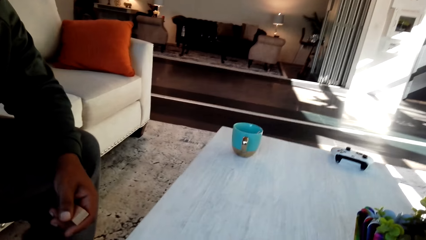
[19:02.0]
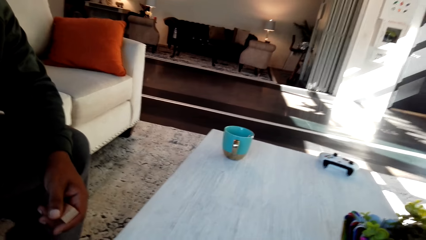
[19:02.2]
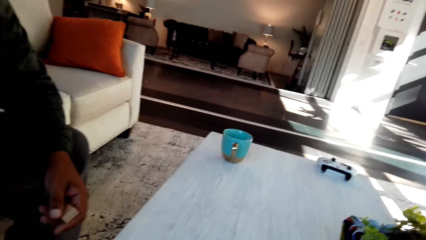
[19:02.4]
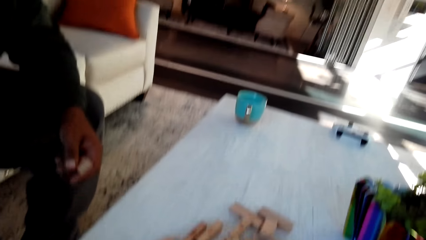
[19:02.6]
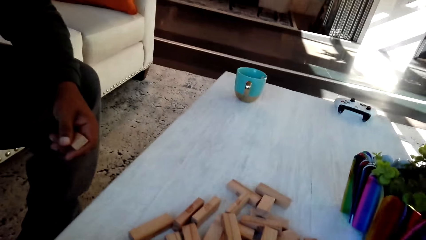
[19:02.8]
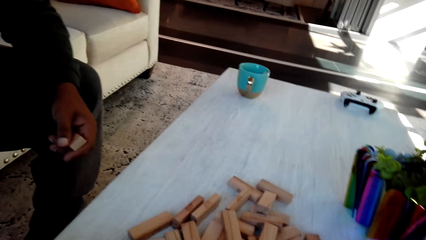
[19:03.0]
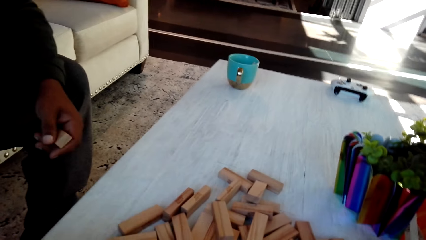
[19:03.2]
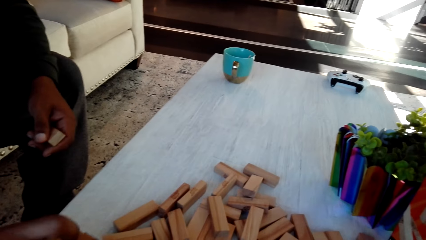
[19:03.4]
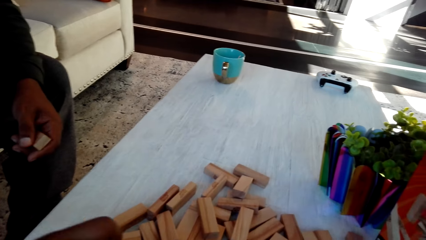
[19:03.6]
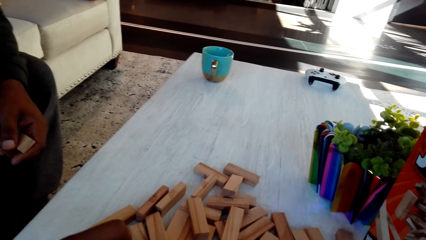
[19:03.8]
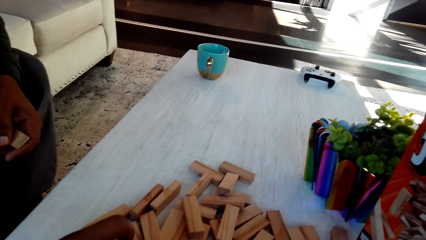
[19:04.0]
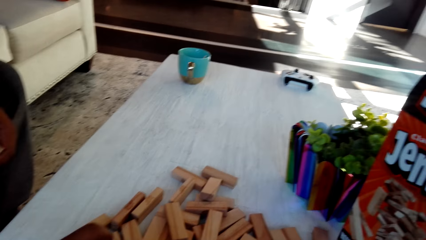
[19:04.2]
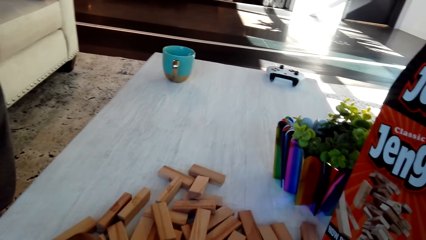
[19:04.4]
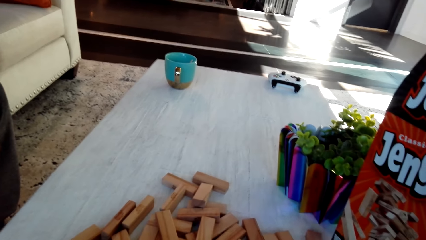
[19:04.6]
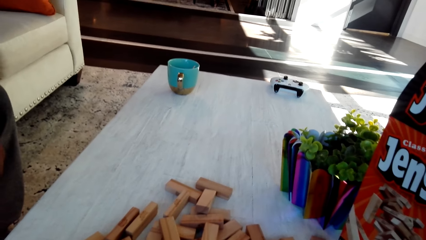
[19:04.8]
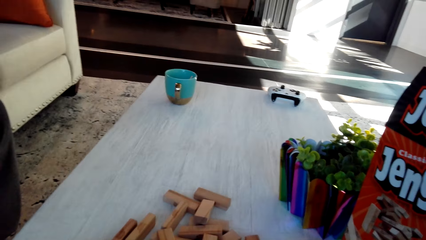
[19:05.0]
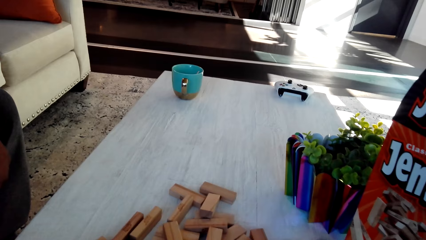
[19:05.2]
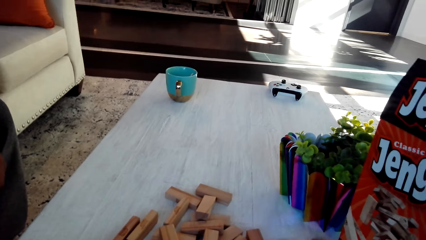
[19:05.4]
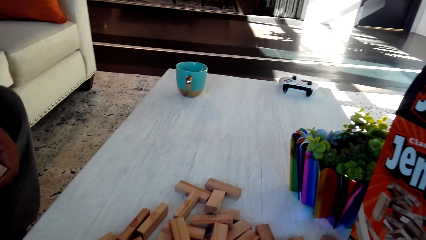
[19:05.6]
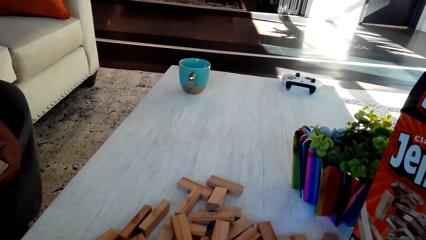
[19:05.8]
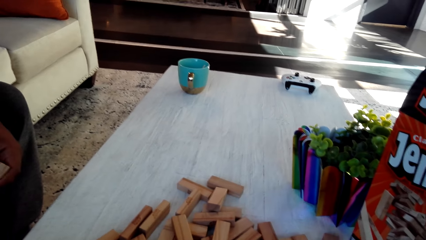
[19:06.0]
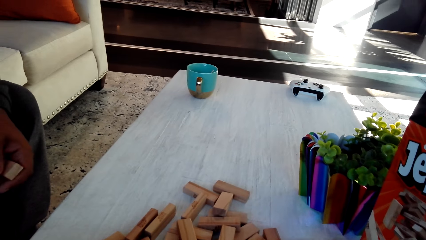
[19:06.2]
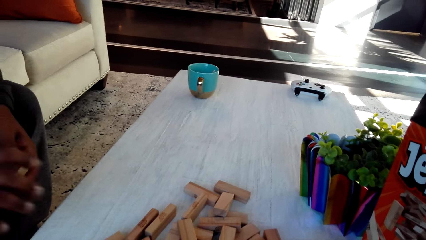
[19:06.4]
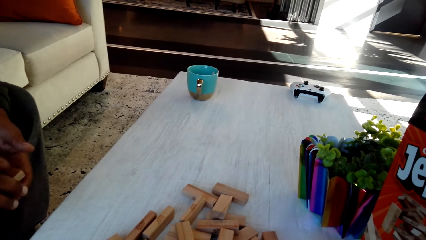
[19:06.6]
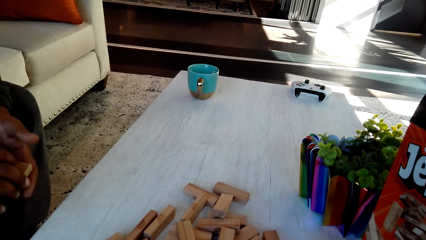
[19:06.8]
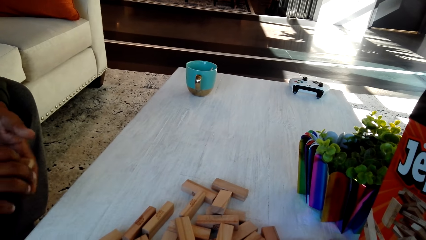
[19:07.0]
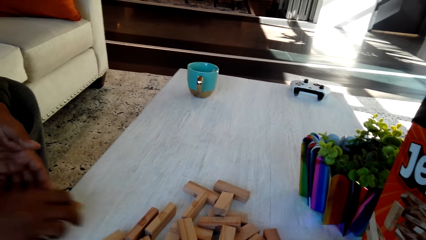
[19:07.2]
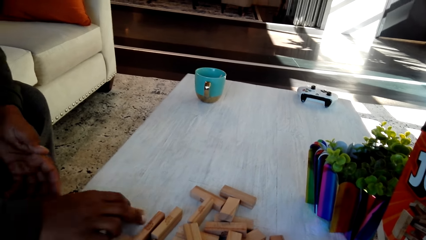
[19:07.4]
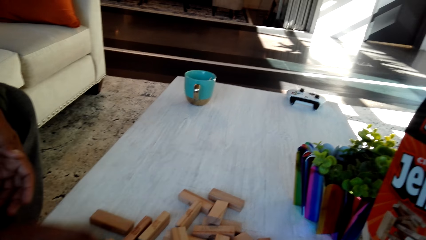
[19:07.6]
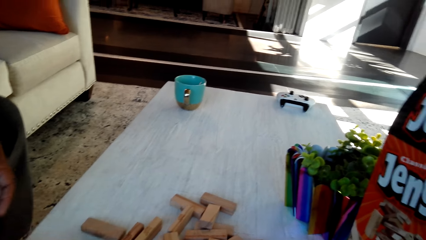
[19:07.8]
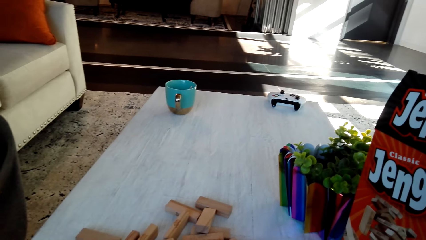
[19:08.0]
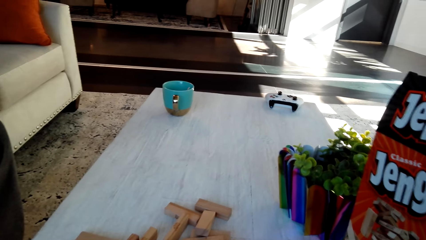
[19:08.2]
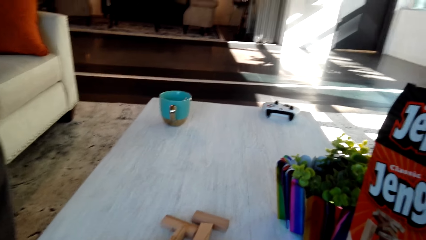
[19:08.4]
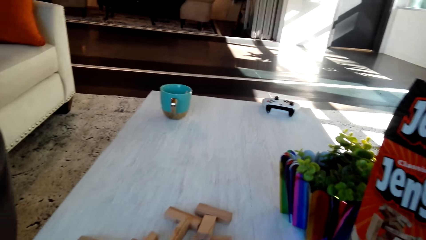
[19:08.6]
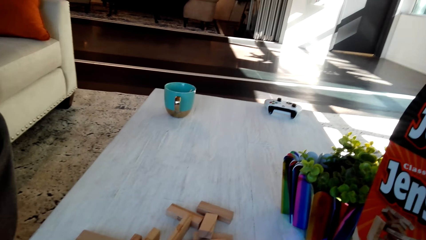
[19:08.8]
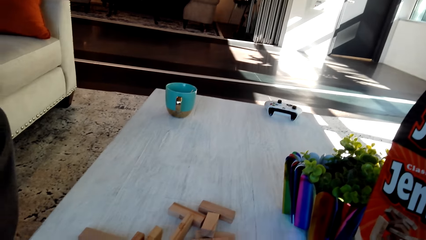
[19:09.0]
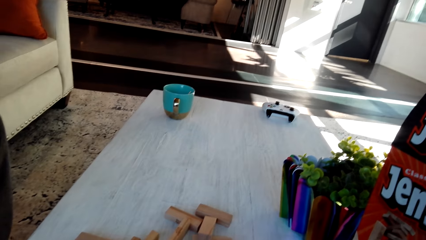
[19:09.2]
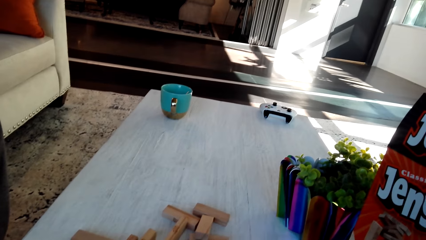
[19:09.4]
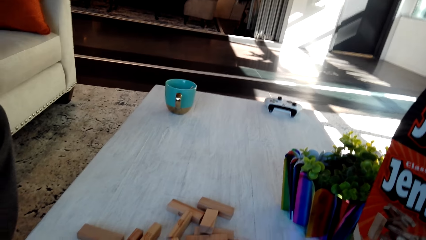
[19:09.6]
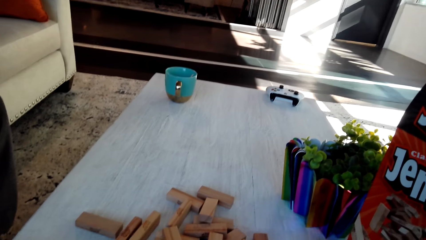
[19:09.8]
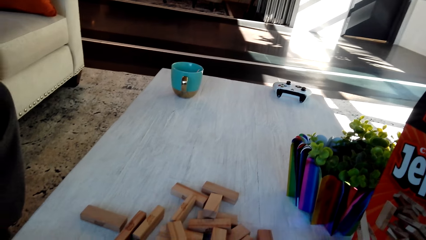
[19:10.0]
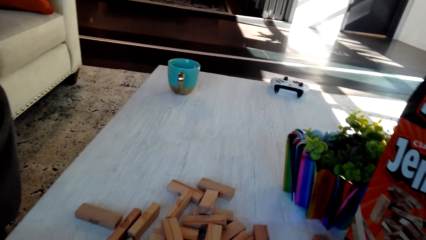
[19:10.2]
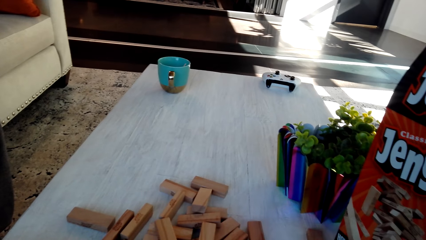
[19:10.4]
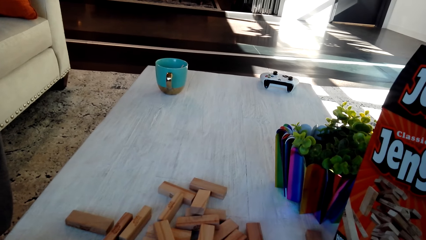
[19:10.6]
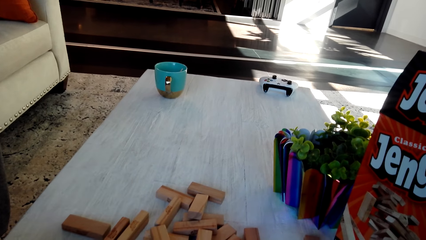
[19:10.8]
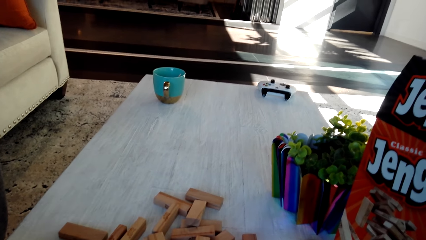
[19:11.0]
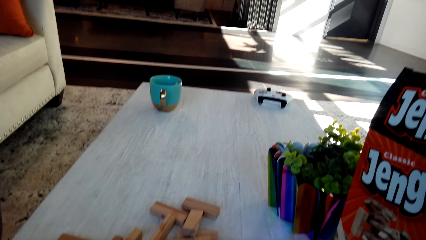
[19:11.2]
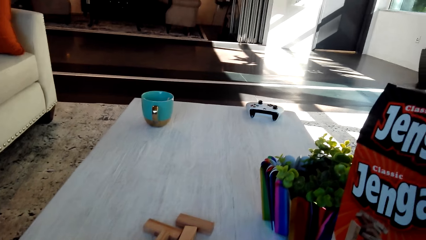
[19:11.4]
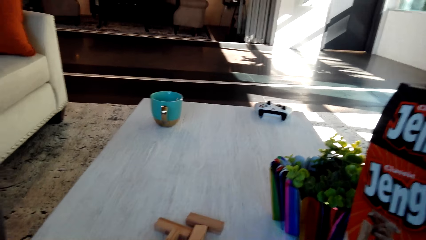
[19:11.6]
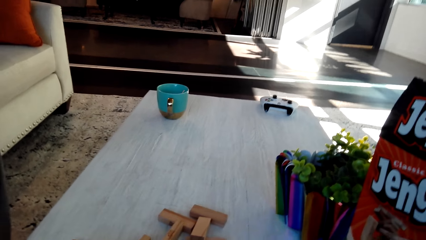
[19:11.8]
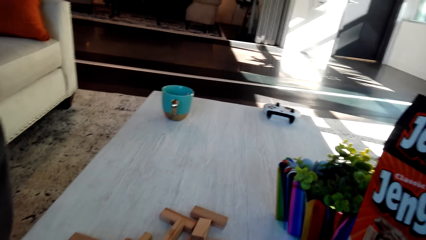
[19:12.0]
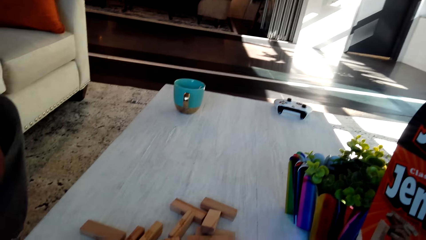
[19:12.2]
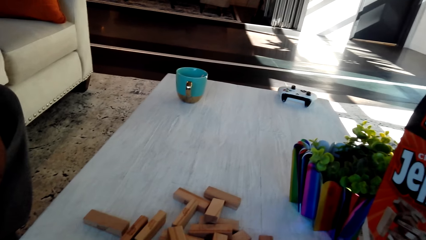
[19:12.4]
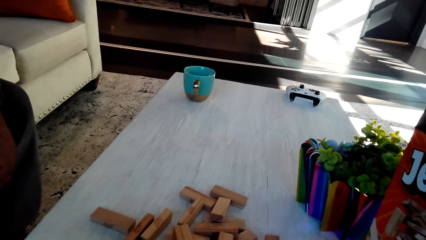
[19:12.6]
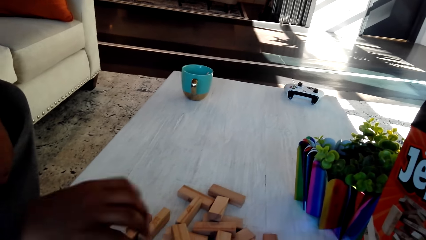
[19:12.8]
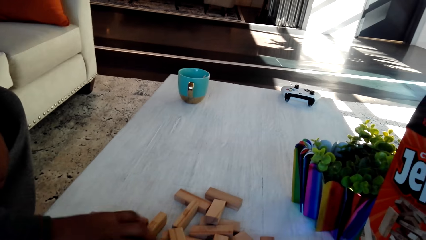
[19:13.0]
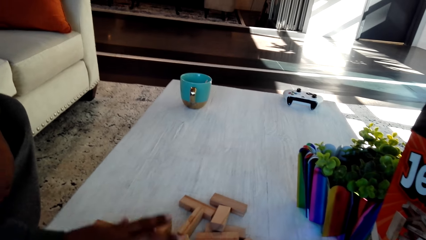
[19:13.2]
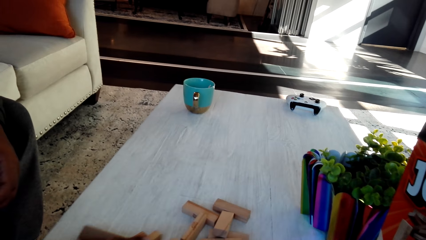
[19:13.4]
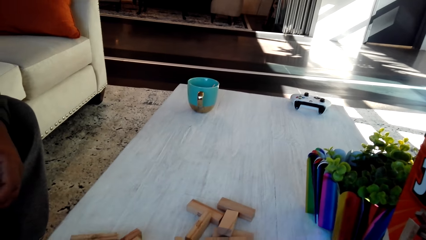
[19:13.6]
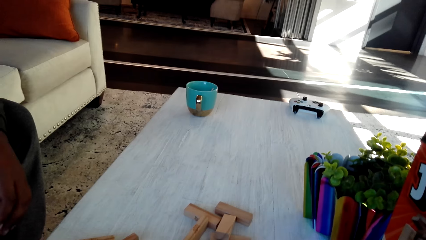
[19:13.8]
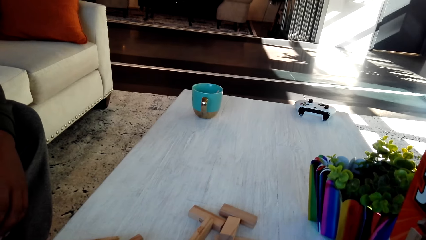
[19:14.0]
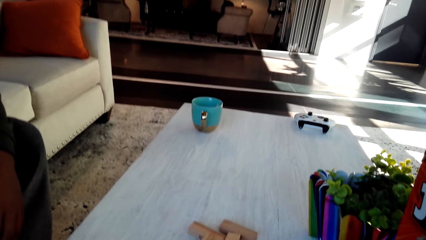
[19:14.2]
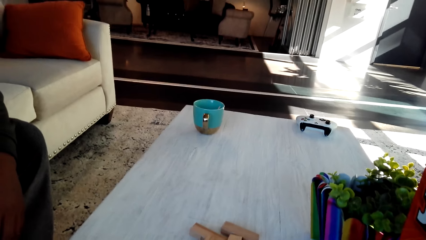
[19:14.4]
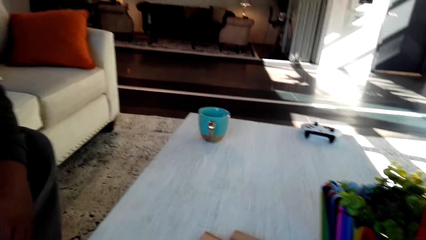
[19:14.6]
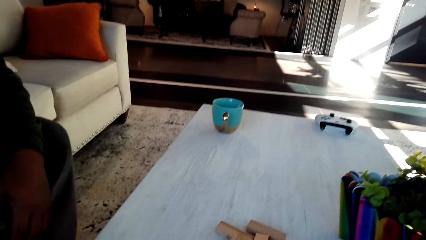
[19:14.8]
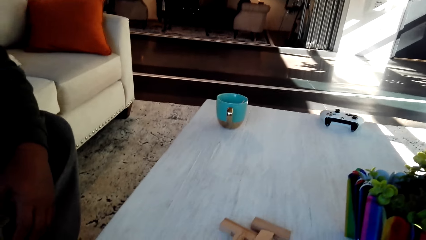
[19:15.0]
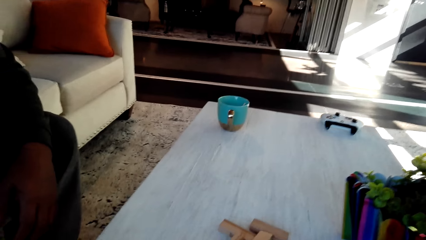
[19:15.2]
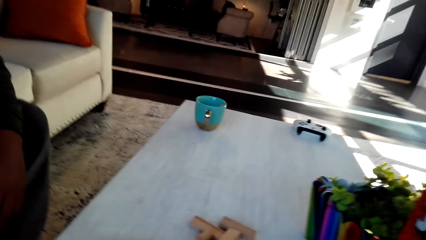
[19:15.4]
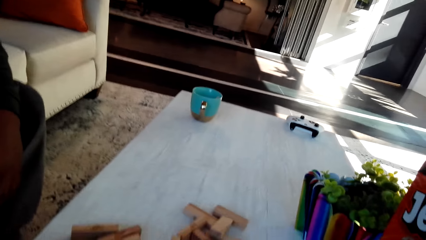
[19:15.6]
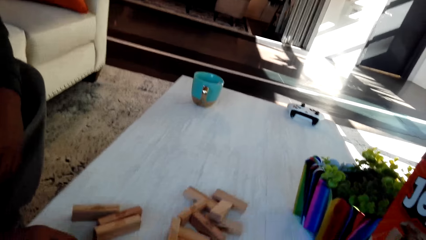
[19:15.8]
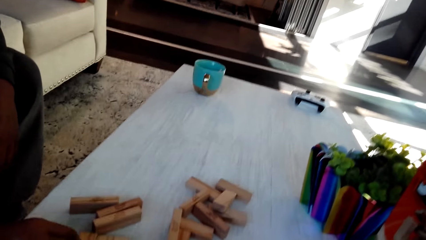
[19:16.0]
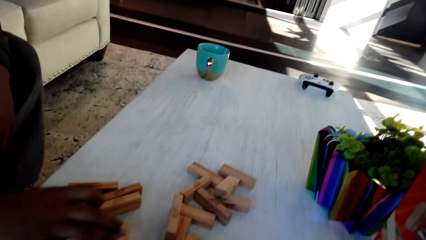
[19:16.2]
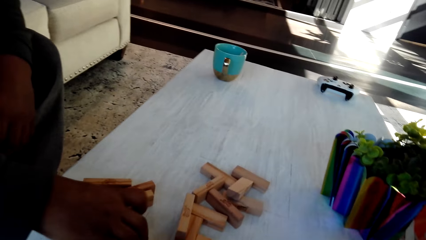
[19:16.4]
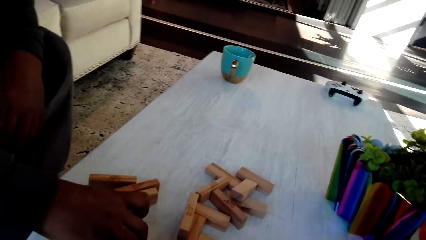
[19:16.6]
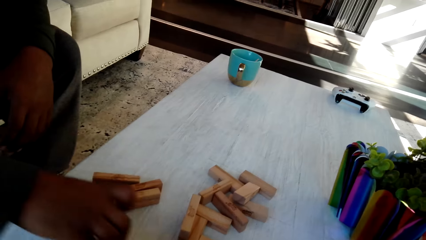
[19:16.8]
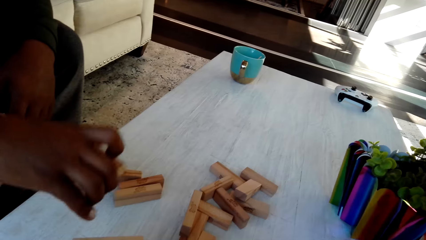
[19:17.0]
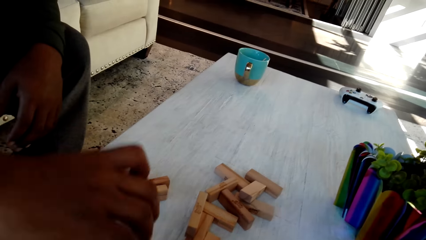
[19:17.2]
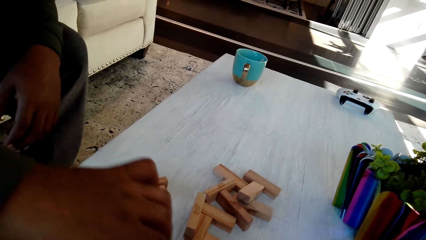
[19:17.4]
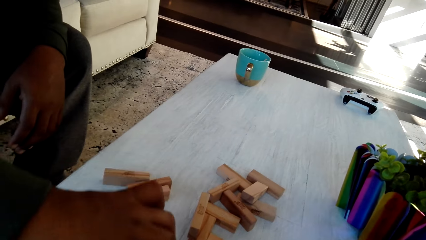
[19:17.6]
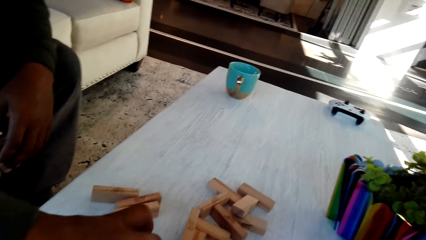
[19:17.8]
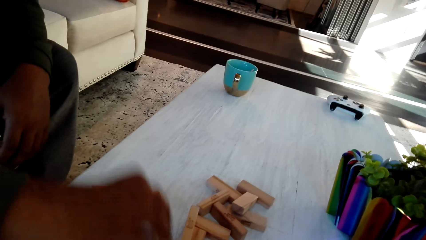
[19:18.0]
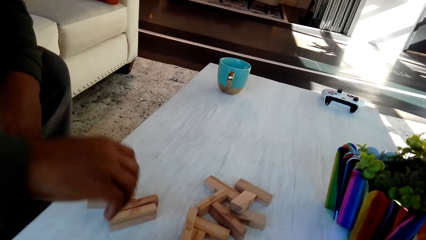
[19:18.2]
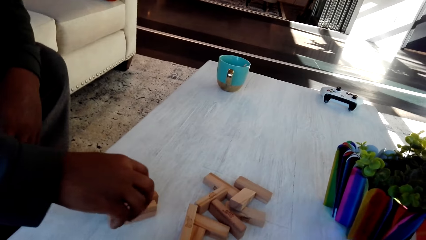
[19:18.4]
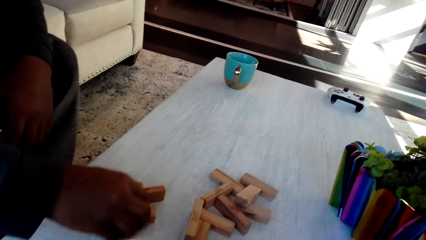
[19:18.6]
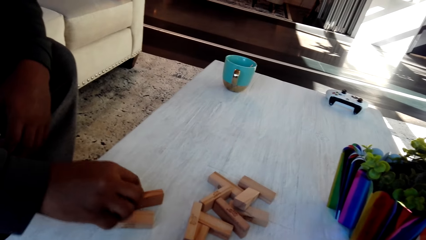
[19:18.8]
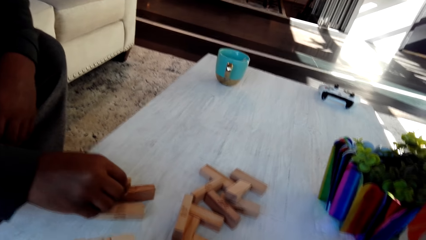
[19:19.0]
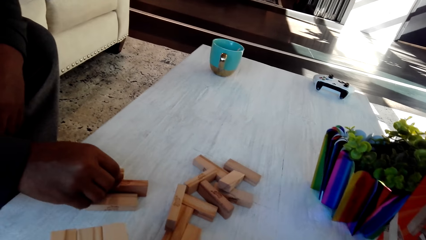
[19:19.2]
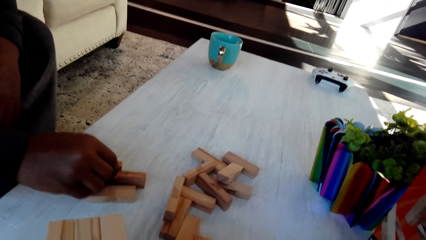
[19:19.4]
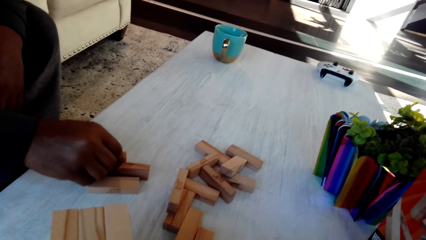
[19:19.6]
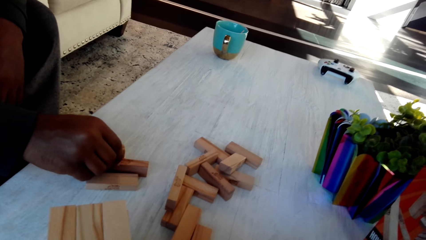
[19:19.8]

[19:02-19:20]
The camera wearer converses with a man. They play the classic jenga game with the man. They converse with the man. They play the classic jenga game with the man.
